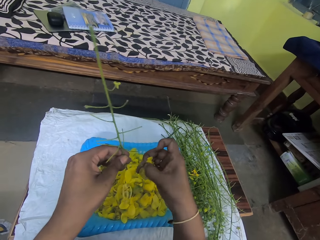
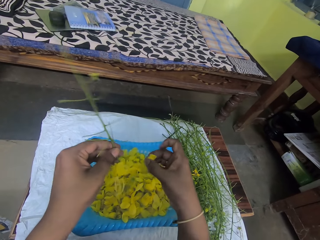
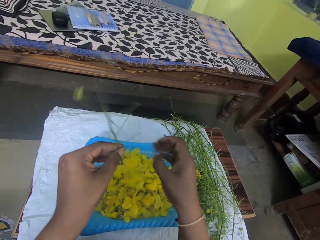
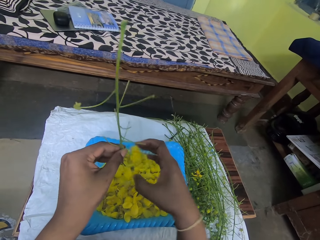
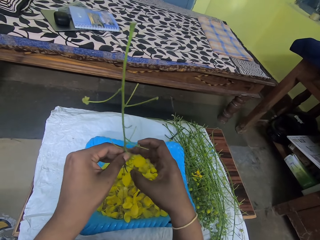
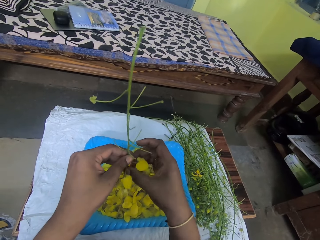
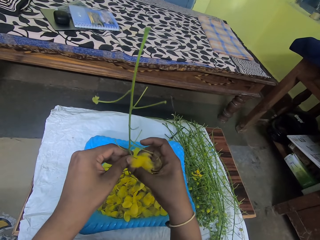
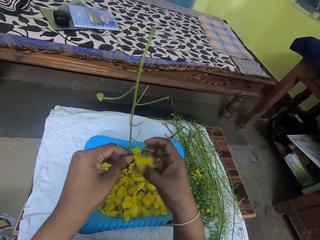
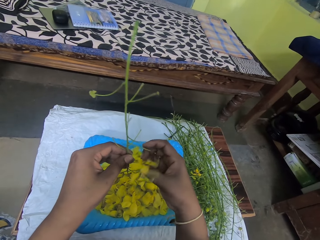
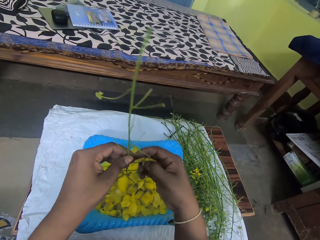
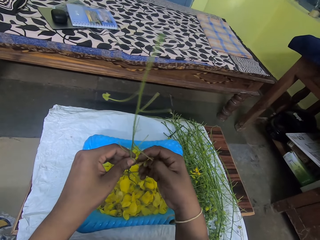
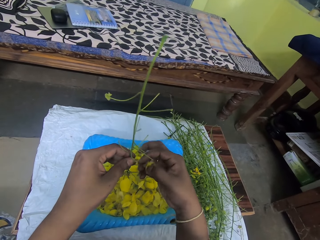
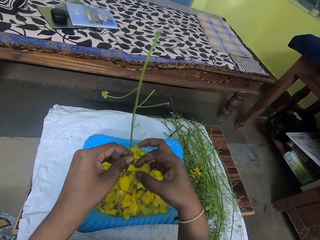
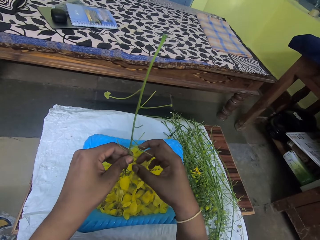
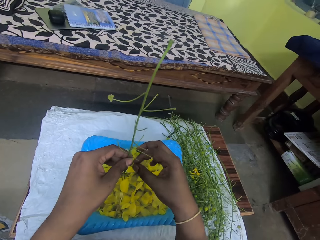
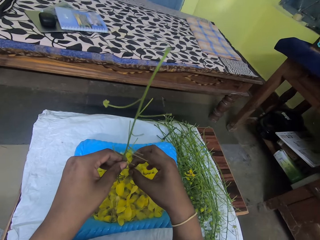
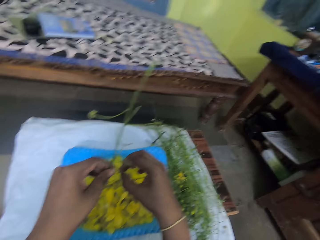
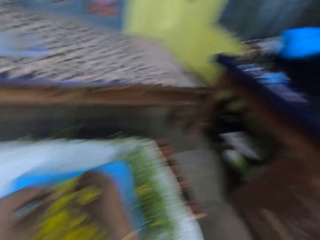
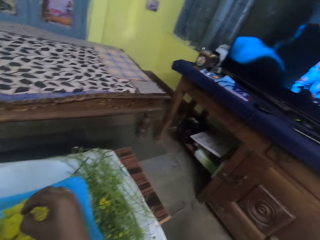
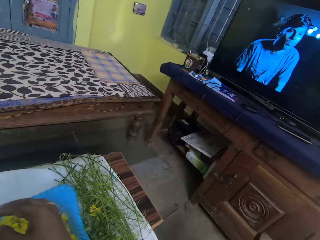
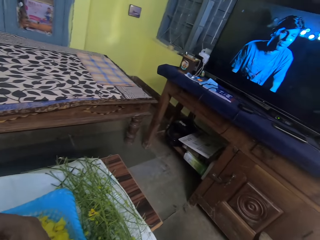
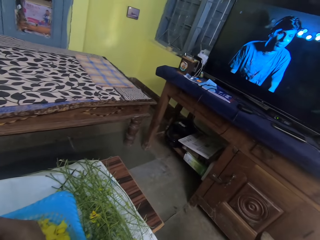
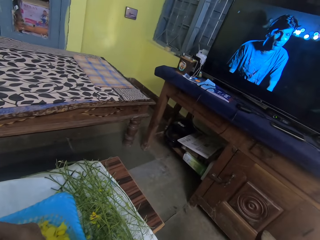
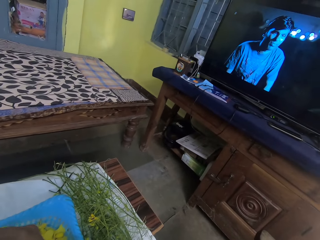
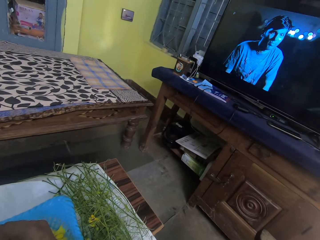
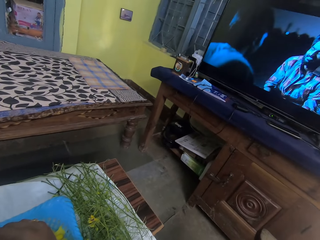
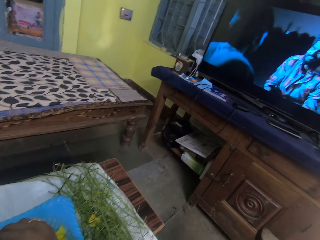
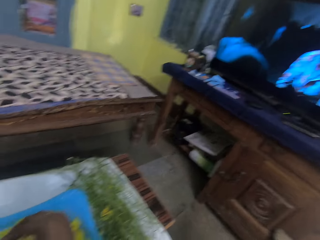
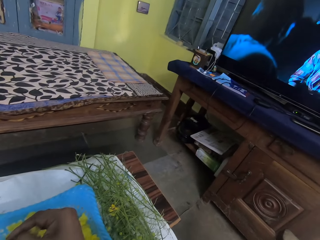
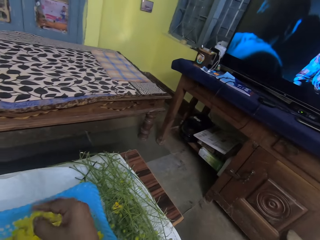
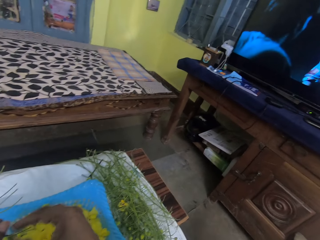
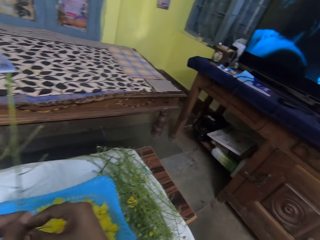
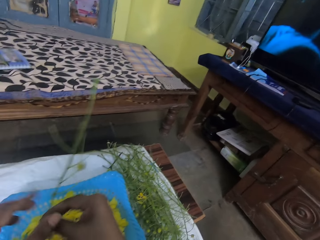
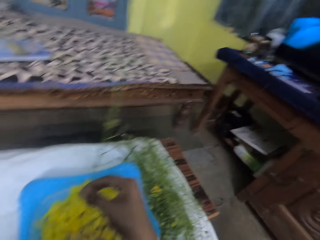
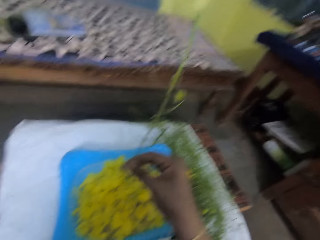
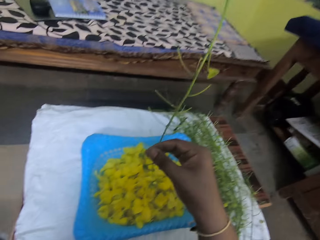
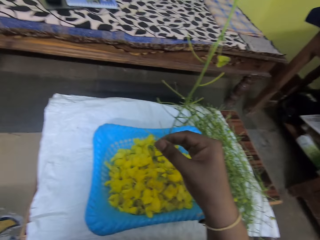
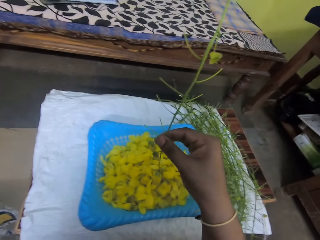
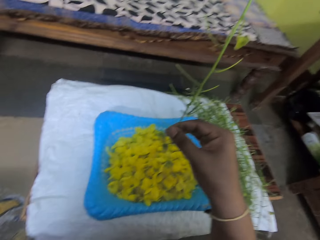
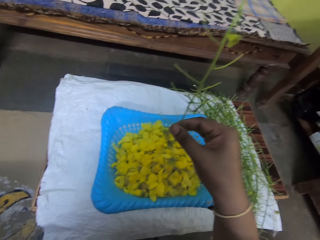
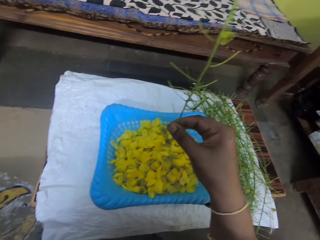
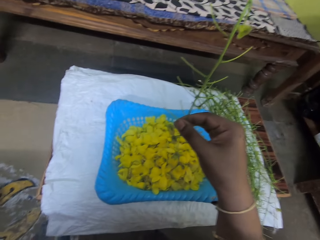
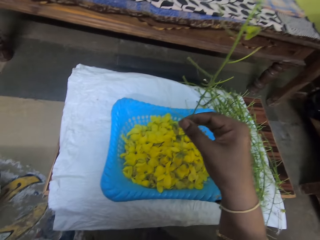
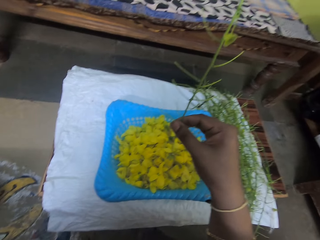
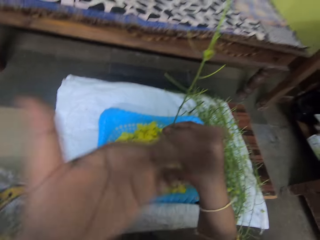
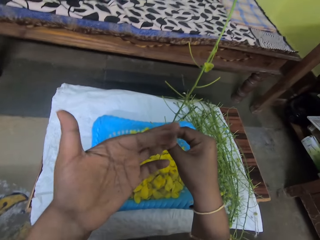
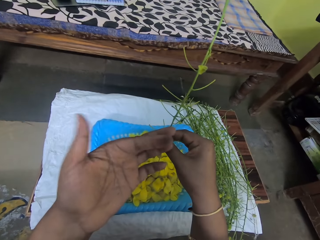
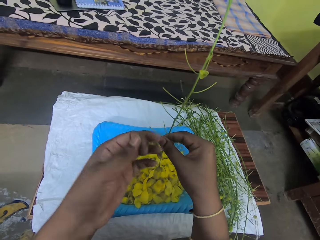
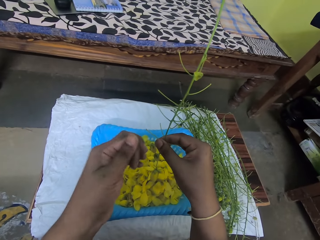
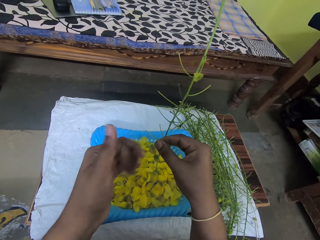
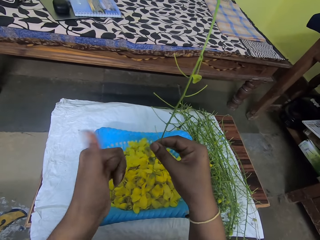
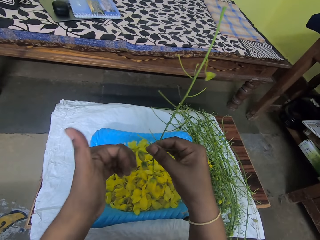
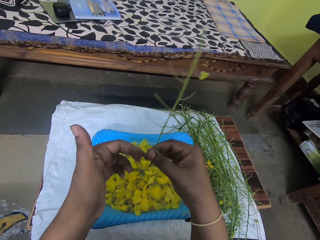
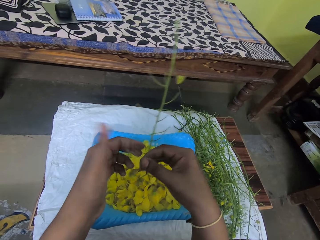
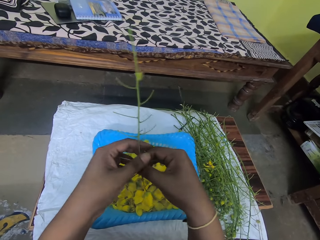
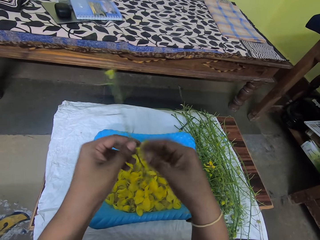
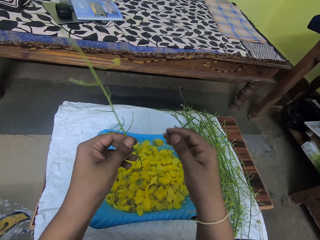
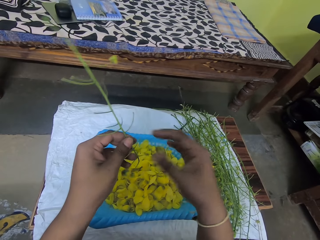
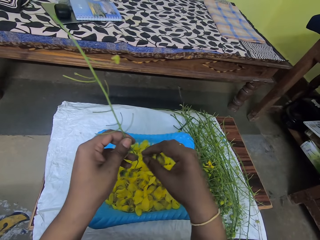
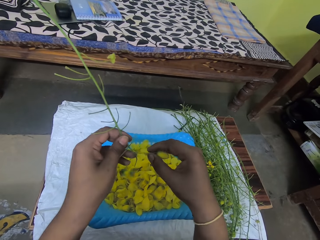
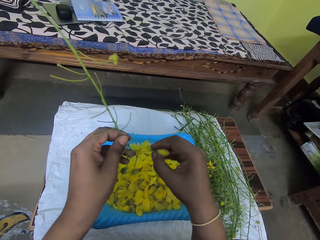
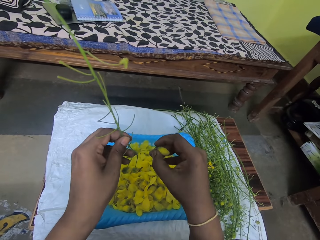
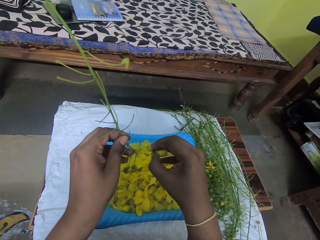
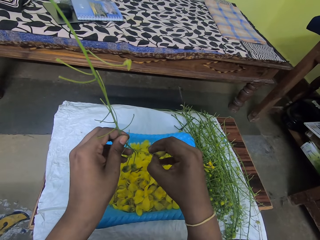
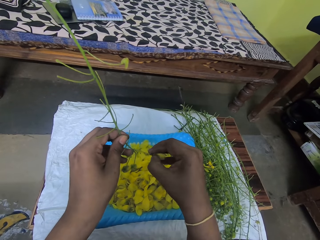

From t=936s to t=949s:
The camera wearer drops the bok choy flower on the tray on the table with his right hand. He takes a bok choy flower from the stem in his left hand with his right hand. He looks around the house. He drops the bok choy flower on the tray on the table with his right hand. He passes the stem to his right hand with his left hand. He holds a bunch of a flower. He rubs the fingers of his hand together. He passes the stem to his left hand with his right hand. He takes a bok choy flower from the stem in his left hand with his right hand.

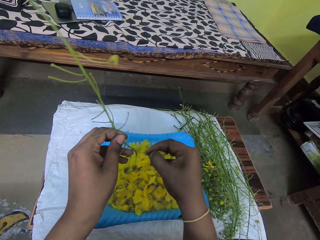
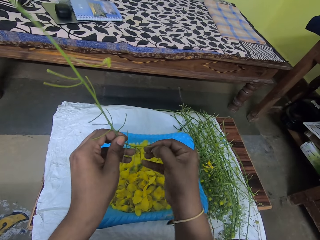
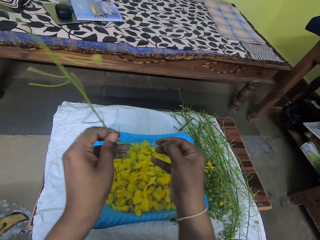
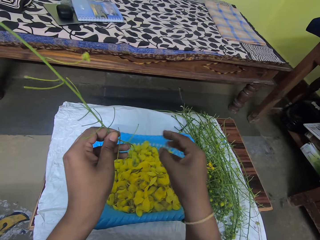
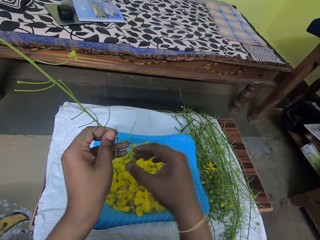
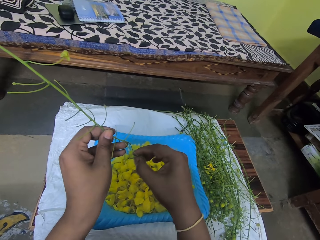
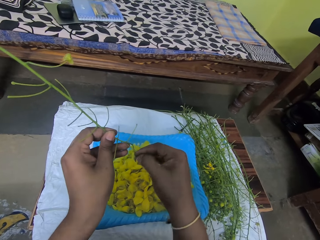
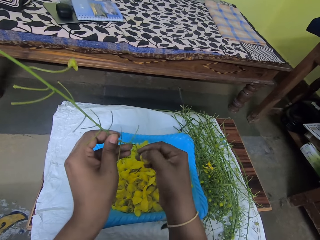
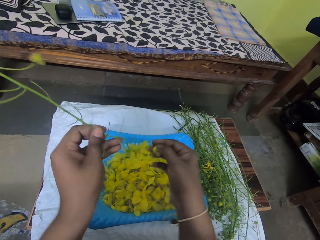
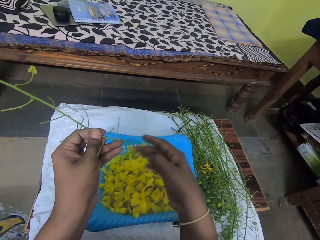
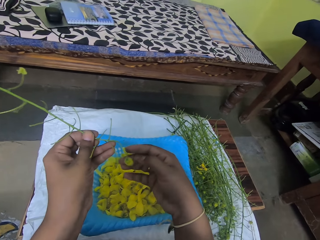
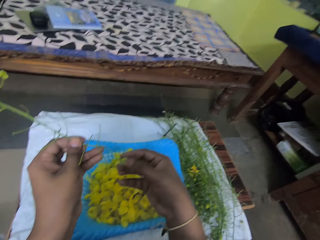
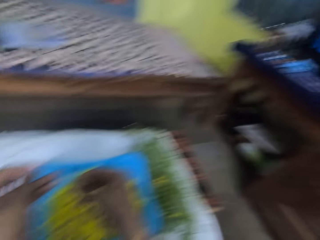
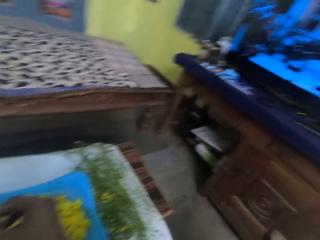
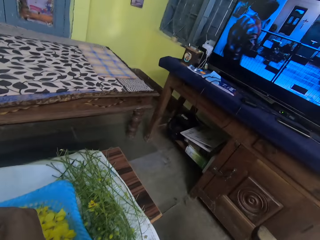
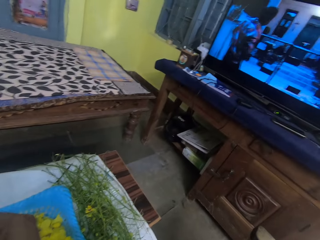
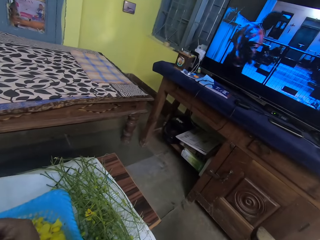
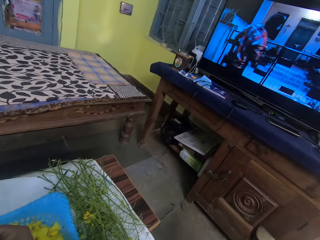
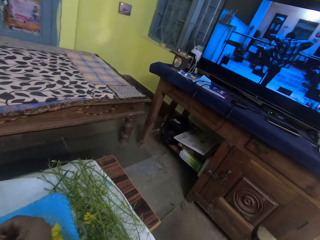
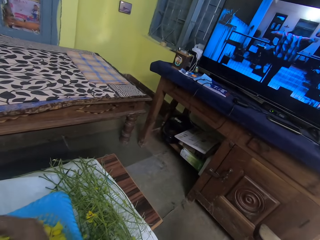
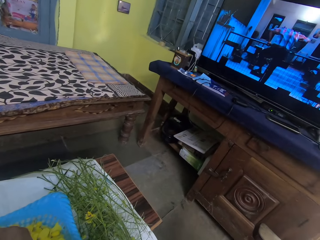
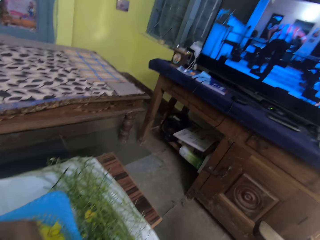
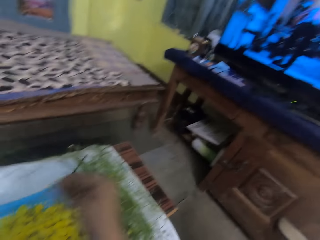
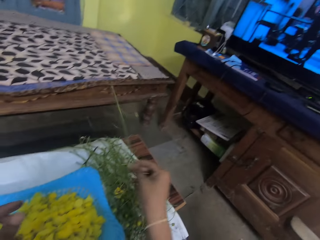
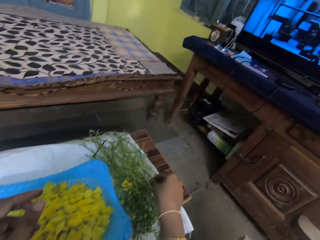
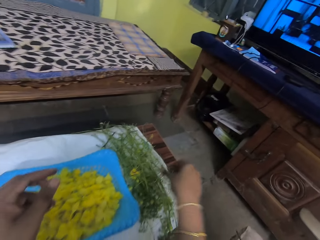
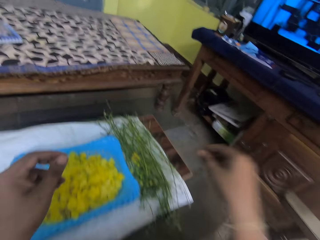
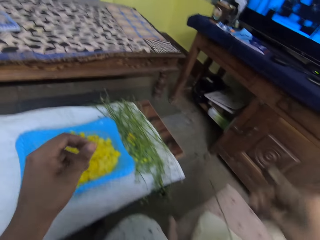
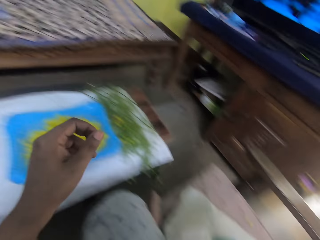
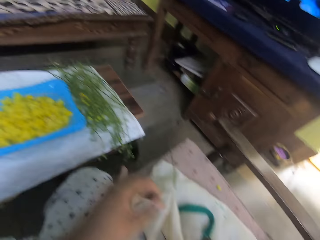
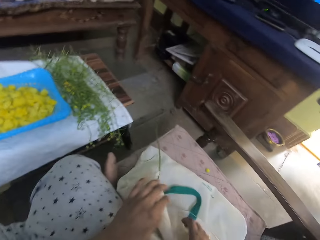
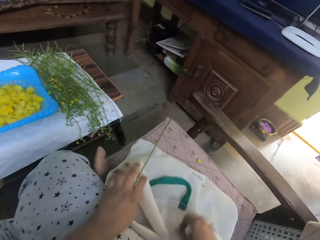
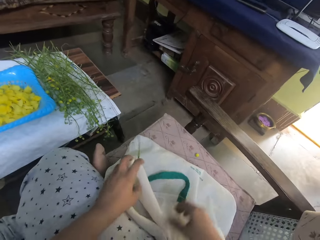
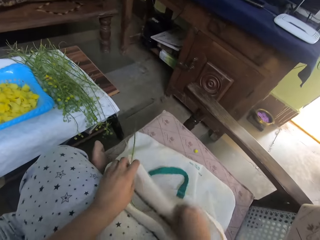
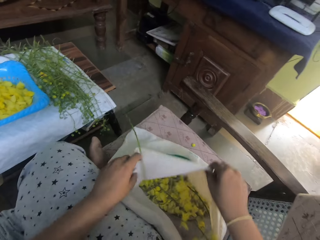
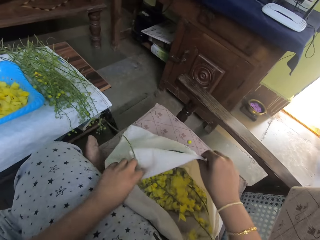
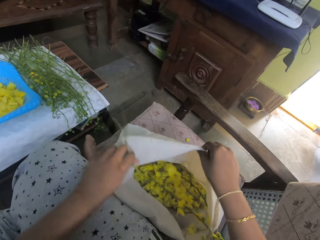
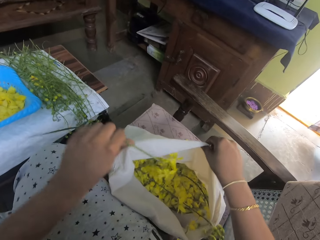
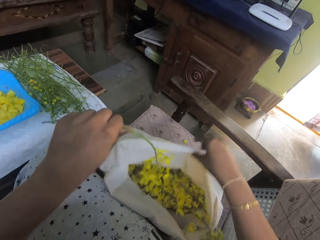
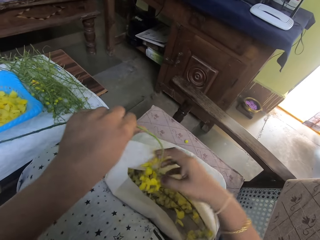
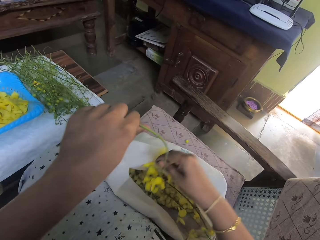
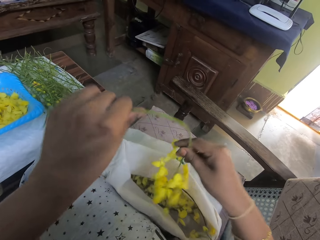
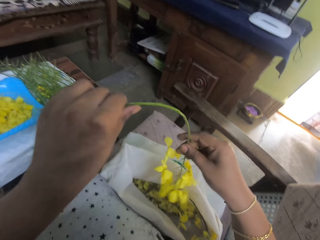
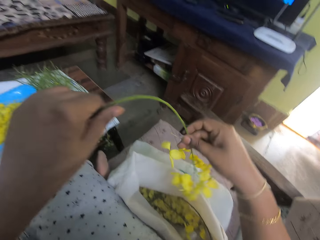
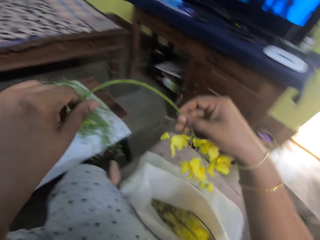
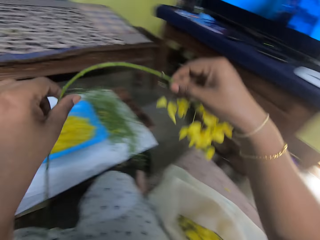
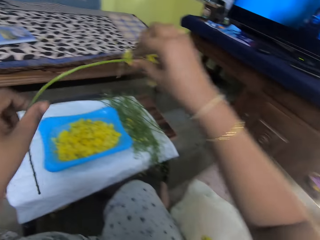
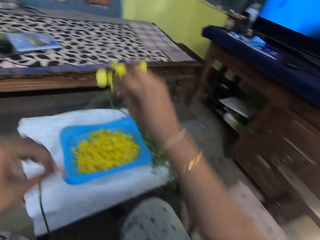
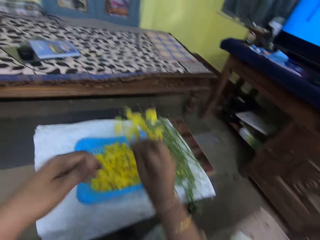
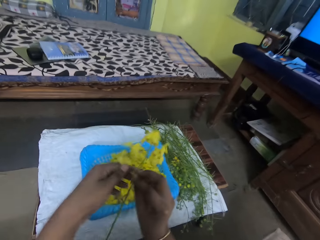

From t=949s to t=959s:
The camera wearer drops the bok choy flower on the tray on the table with his right hand. He takes a bok choy flower from the stem in his left hand with his right hand. He drops the bok choy flower on the tray on the table with his right hand. He takes a bok choy flower from the stem in his left hand with his right hand. He looks around the house. He drops the stem on the table with his right hand. He opens the sack of bok choy stems on the floor with his right hand. He holds the sack. He takes the stem on the sack on the floor with his left hand. He holds the stem with both hands.
